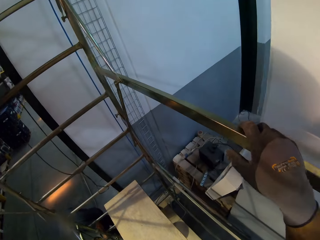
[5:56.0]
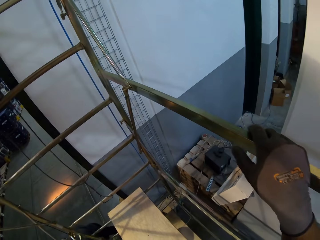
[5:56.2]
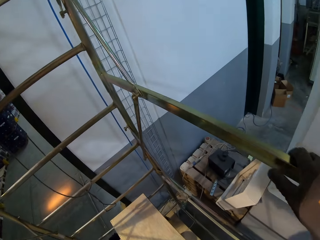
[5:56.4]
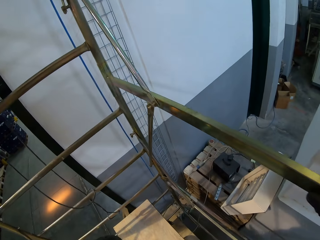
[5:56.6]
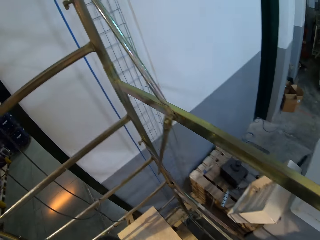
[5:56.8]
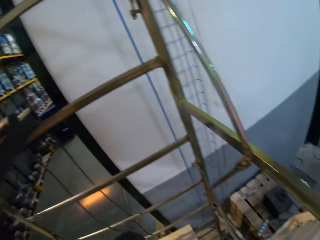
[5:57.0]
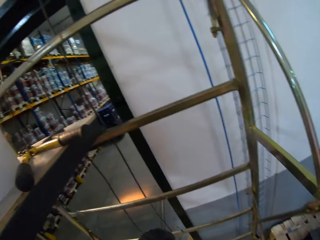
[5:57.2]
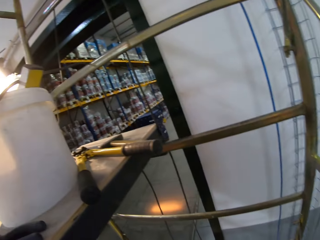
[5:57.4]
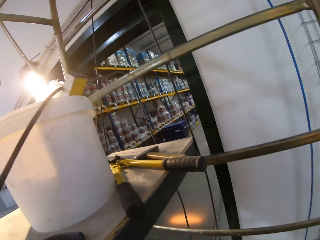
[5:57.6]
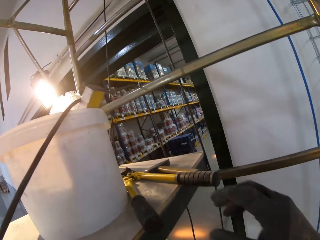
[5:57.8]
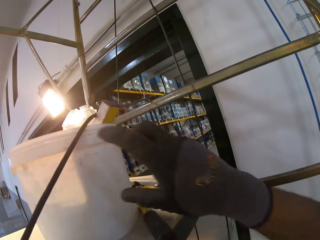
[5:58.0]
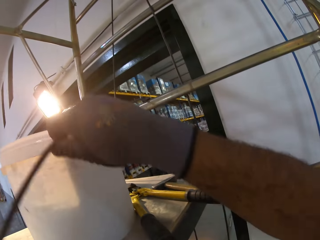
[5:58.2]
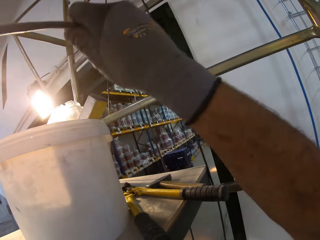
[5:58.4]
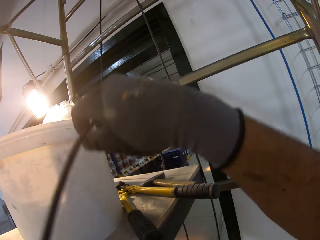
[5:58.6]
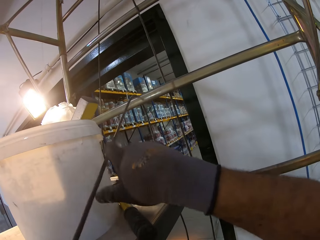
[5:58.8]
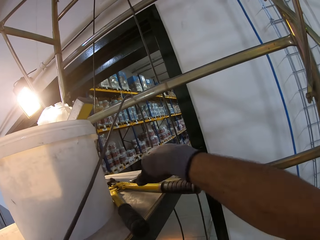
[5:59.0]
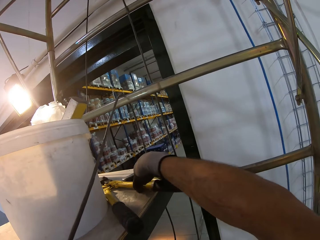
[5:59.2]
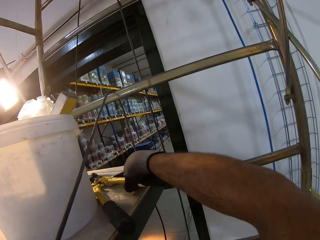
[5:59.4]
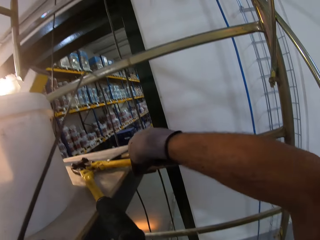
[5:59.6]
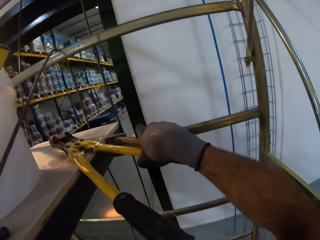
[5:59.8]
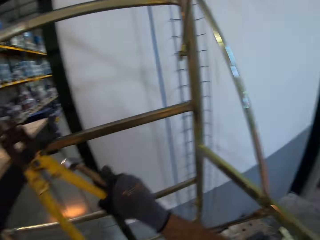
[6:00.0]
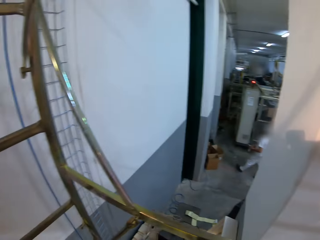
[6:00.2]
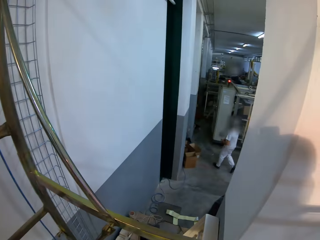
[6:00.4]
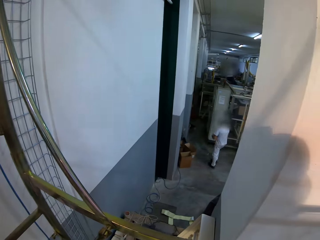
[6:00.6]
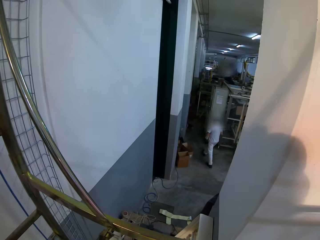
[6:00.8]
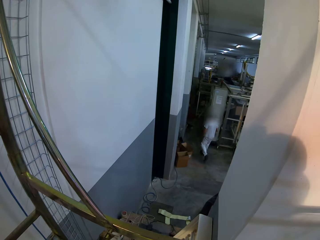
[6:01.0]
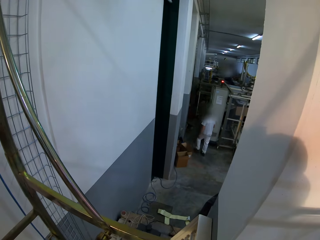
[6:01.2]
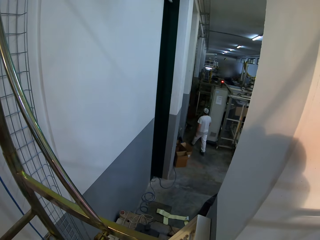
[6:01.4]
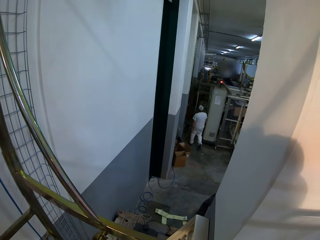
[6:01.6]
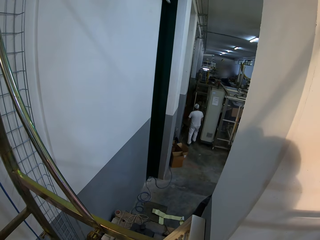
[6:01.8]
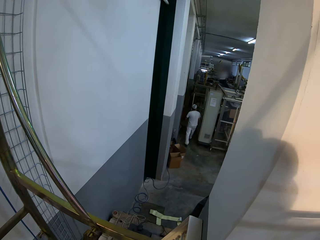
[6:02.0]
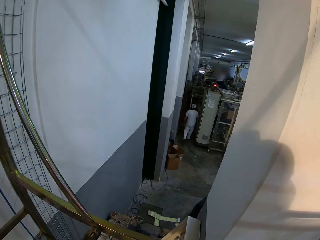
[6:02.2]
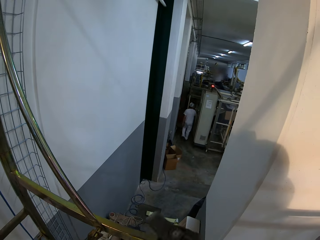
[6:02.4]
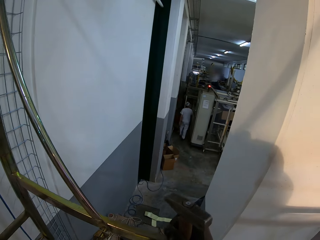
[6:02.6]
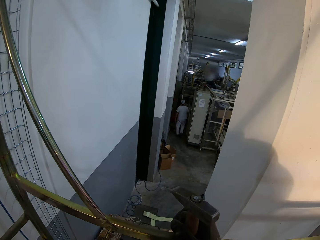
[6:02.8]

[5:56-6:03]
The camera wearer walks a few steps. They pick up the pliers. A man walks in the room.

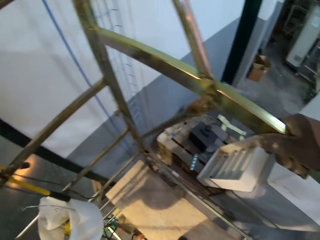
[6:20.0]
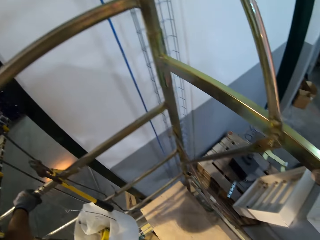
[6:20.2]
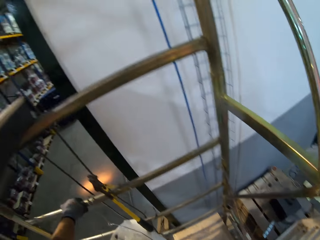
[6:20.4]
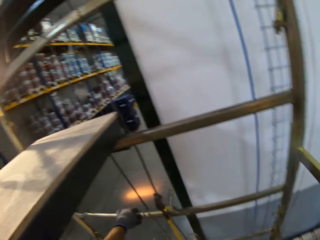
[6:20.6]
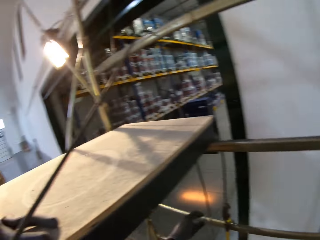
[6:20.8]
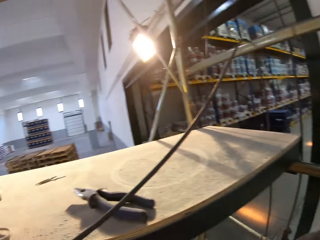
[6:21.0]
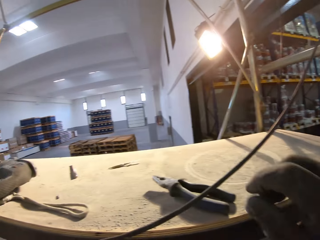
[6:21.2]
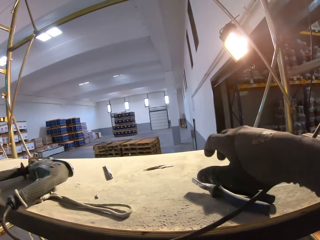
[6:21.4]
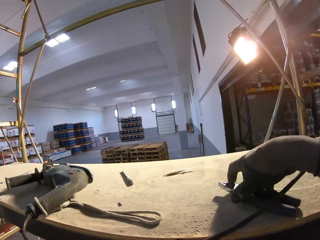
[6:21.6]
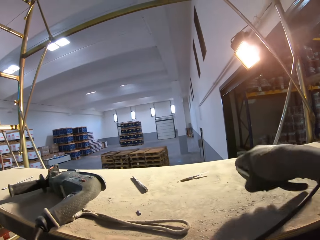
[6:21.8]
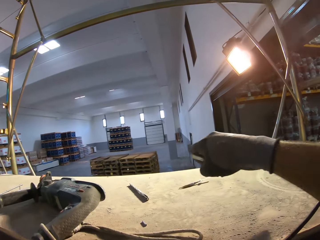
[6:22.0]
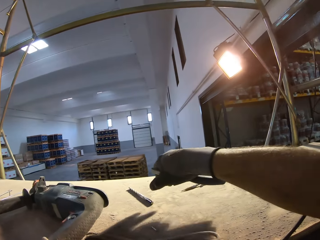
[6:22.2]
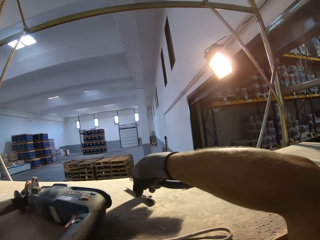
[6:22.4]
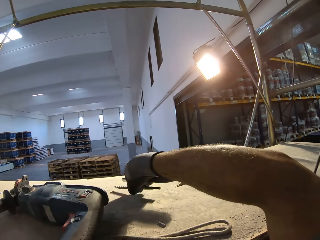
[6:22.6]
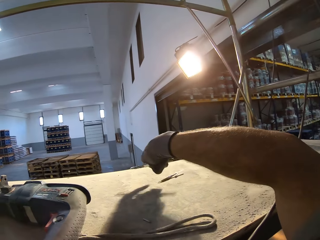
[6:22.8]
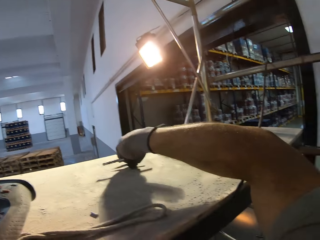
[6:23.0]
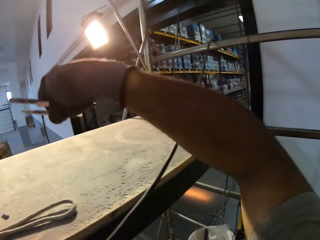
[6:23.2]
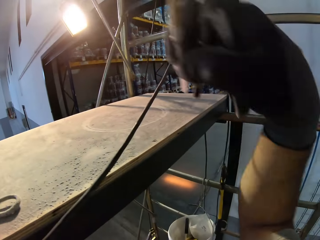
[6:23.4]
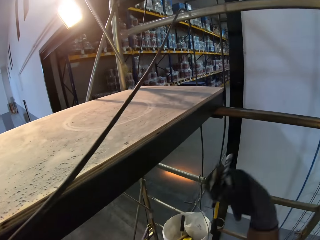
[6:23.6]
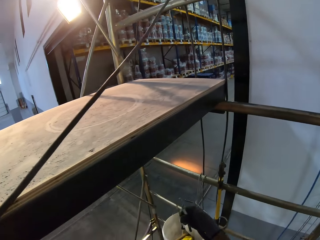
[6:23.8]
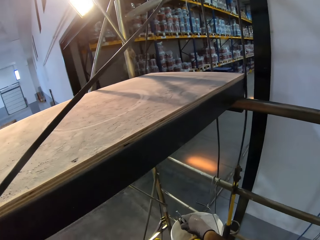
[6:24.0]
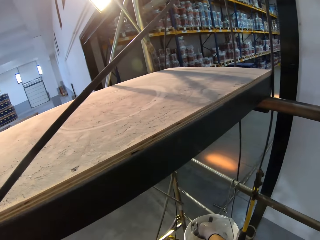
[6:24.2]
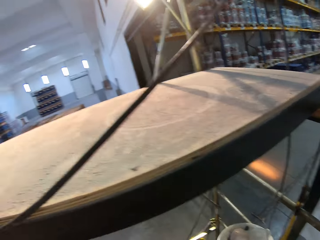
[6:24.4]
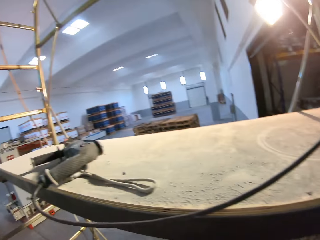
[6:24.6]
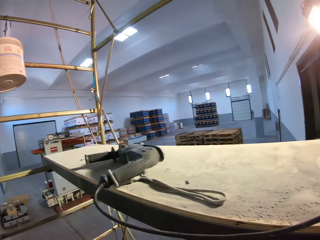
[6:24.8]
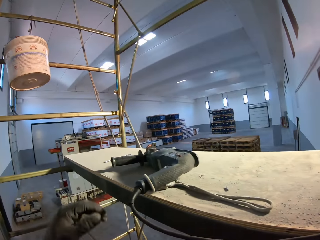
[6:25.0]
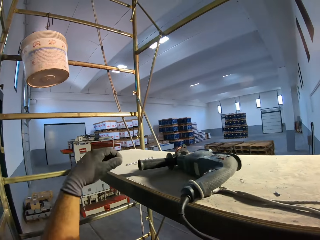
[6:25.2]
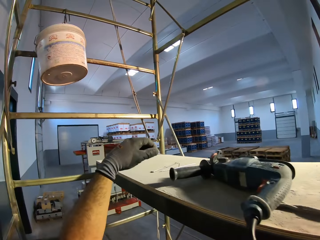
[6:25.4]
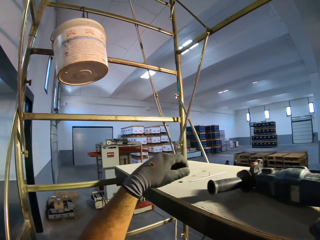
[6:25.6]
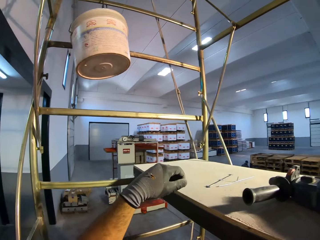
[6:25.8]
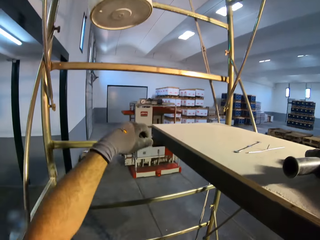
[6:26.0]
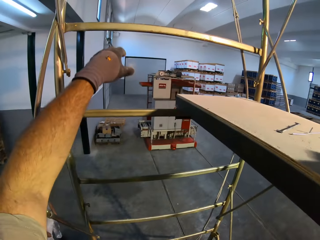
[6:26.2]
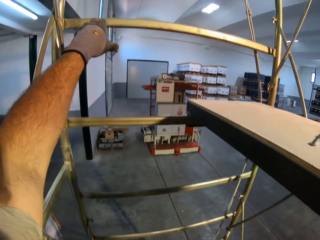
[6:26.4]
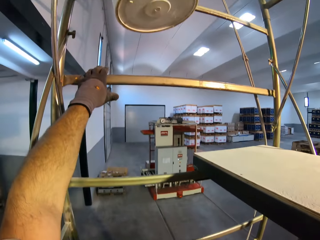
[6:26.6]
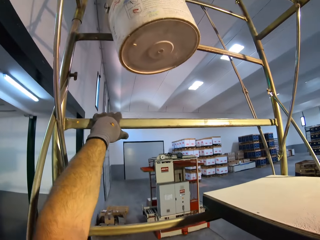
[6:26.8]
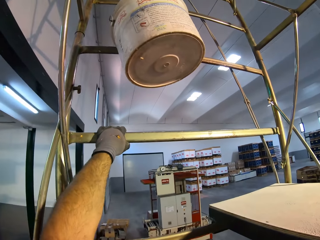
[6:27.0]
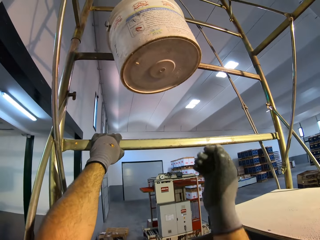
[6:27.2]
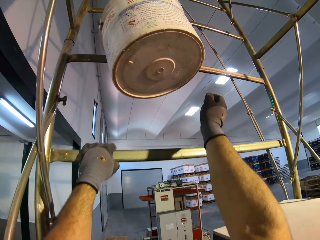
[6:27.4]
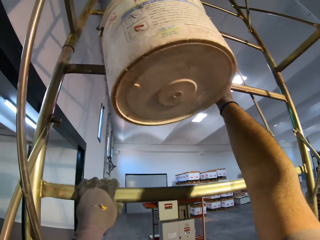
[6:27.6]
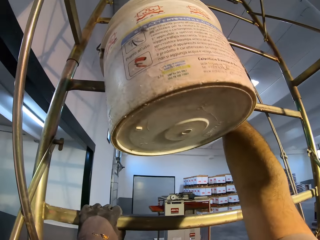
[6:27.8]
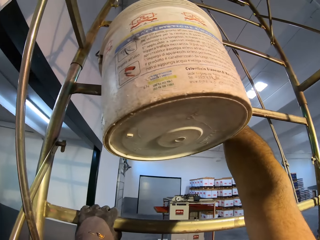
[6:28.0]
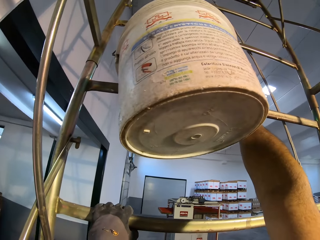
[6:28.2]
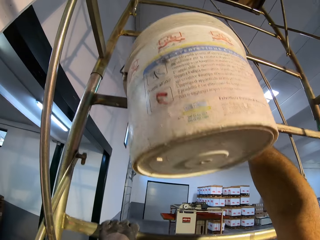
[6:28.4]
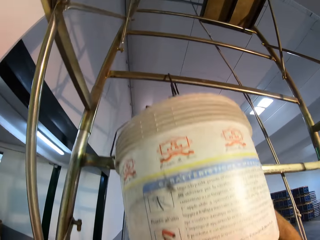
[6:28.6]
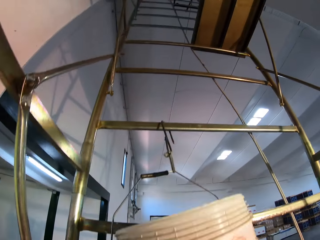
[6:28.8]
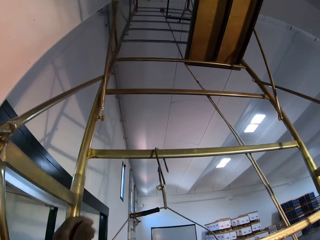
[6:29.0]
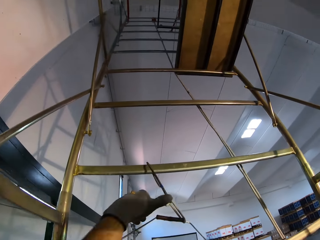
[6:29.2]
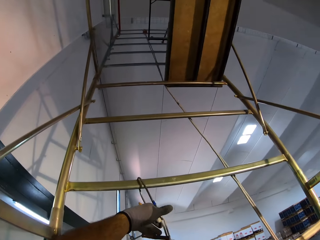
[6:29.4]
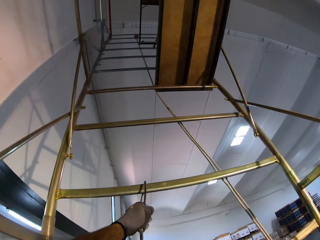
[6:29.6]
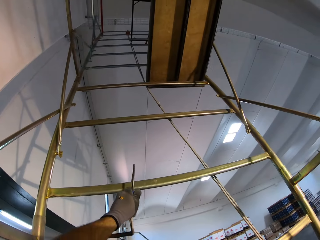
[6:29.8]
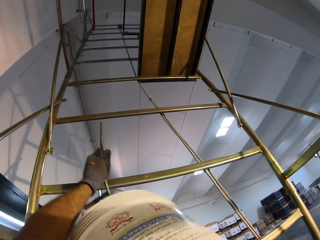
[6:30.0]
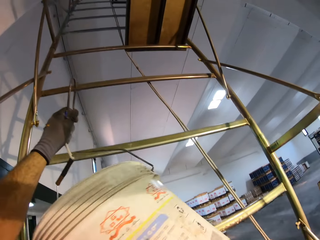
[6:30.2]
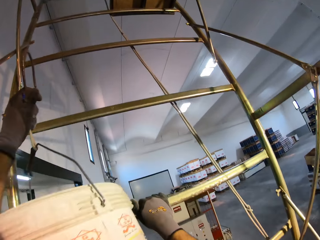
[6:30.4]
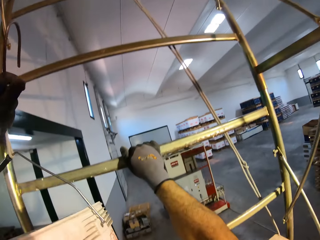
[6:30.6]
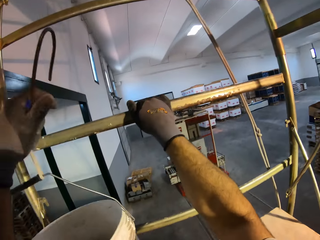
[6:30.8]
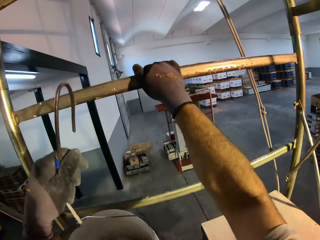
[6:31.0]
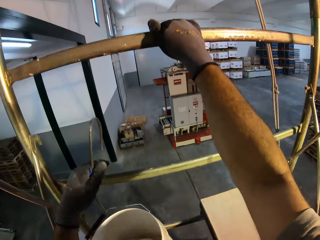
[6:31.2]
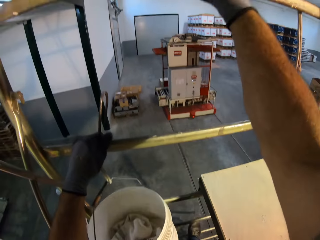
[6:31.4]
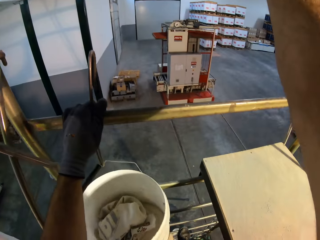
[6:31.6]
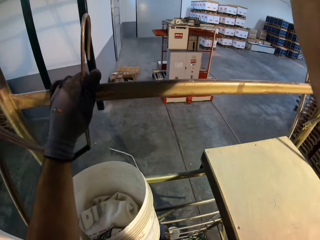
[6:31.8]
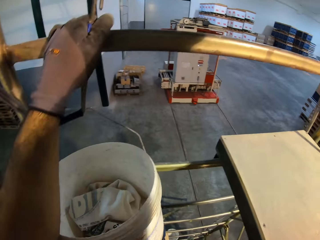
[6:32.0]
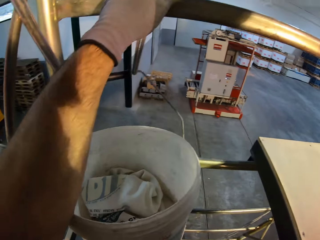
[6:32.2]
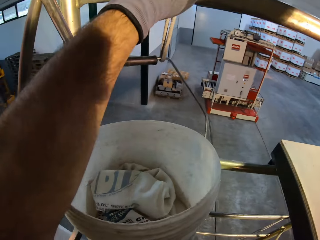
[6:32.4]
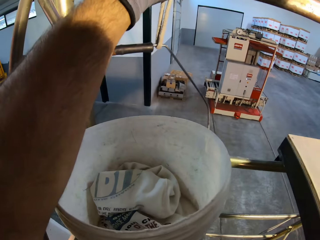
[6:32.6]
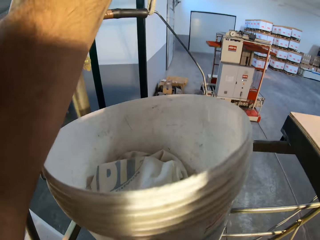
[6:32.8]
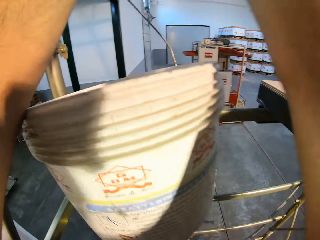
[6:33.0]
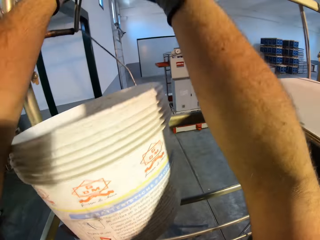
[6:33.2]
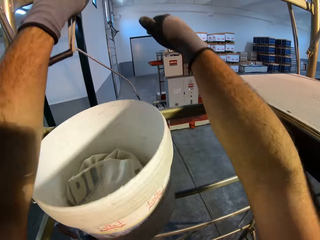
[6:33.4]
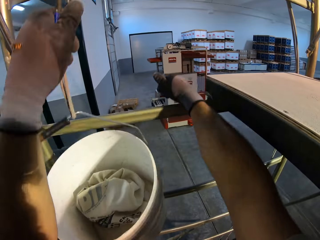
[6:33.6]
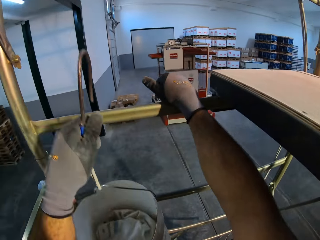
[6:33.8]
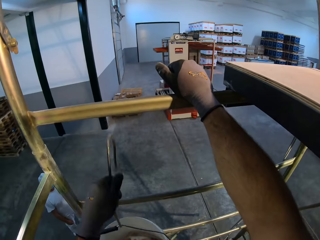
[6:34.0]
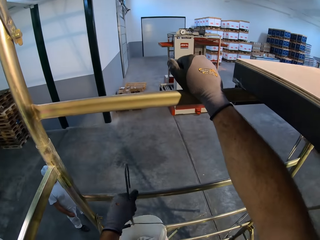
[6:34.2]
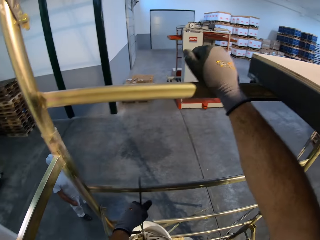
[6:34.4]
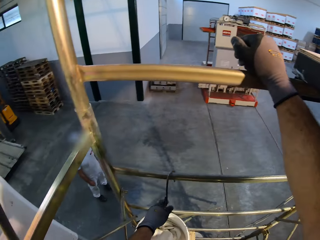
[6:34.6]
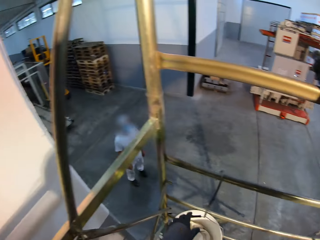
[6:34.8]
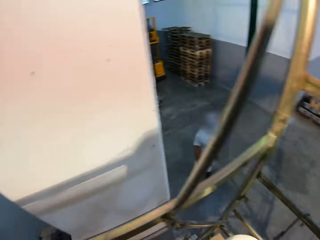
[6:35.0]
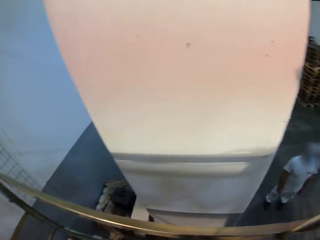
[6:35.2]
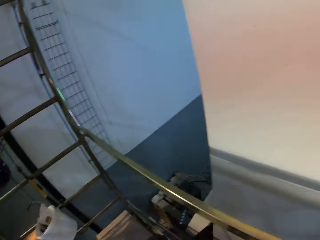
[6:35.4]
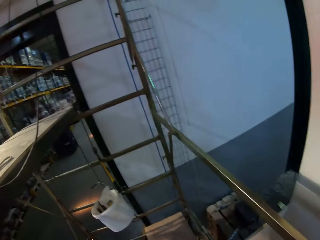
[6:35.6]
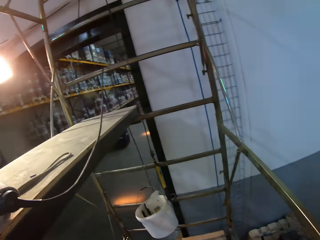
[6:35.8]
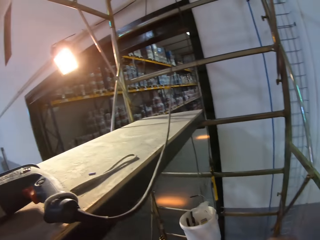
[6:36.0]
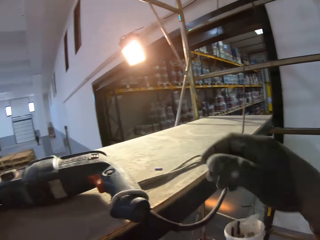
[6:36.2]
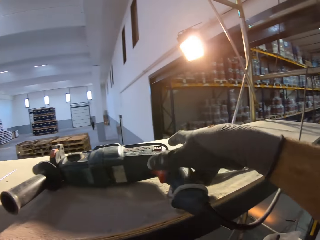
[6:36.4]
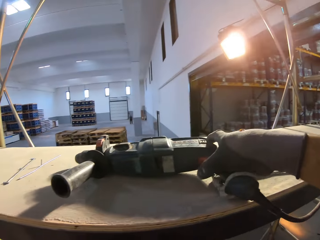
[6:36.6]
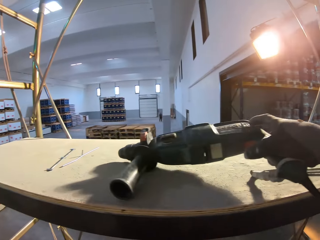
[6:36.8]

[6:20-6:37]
The camera wearer takes the pliers. They pick up the screwdriver. They touch the ladder. They take the bucket and hang the bucket.
